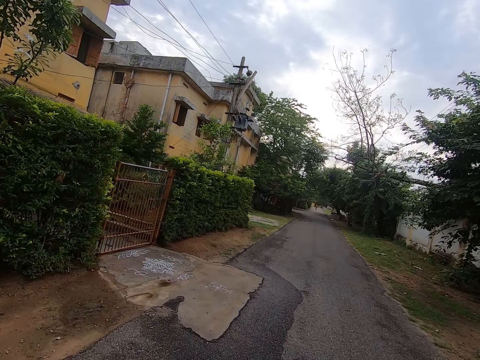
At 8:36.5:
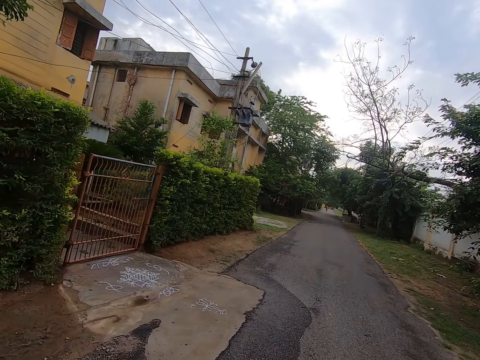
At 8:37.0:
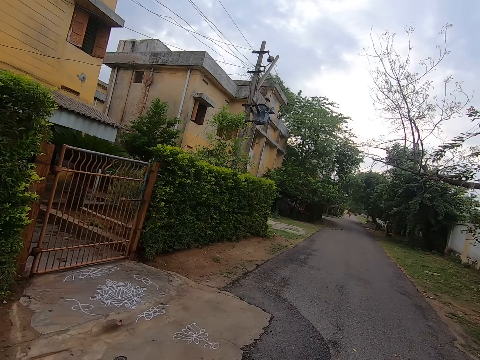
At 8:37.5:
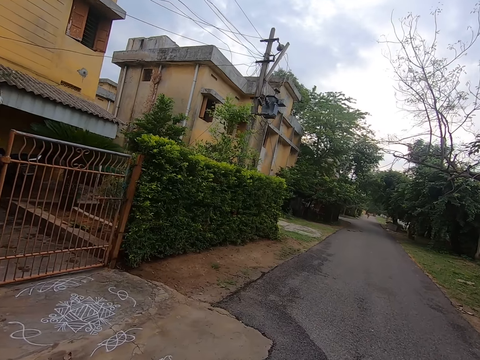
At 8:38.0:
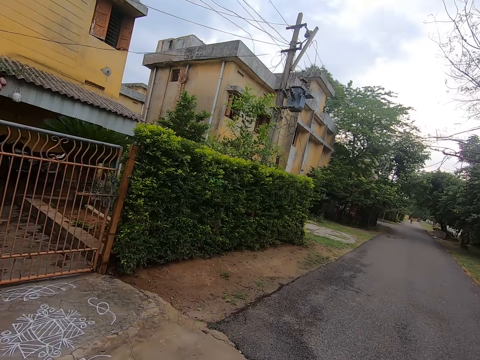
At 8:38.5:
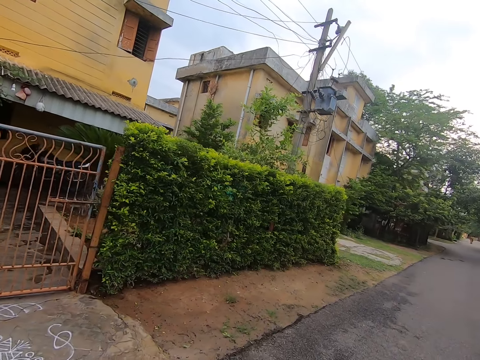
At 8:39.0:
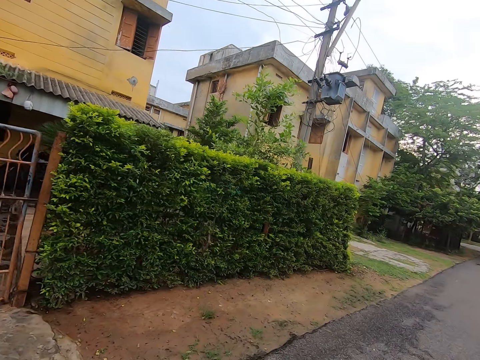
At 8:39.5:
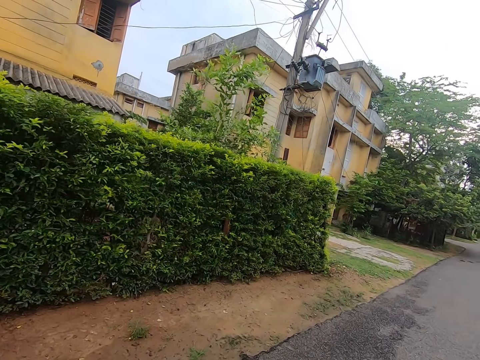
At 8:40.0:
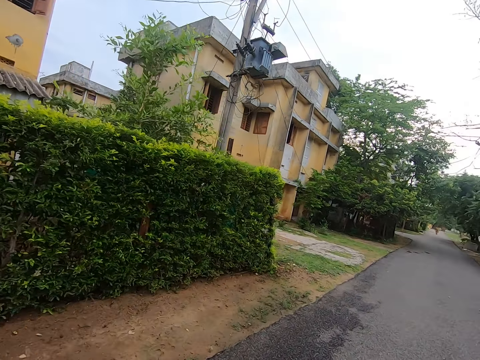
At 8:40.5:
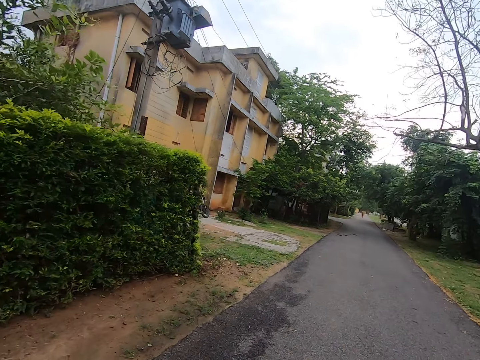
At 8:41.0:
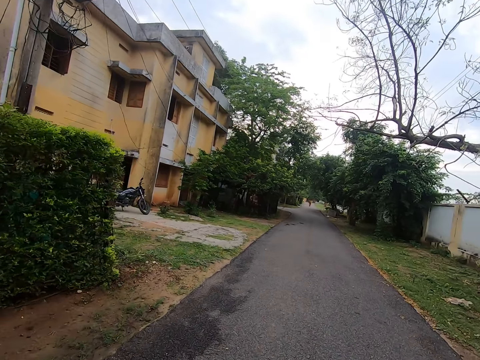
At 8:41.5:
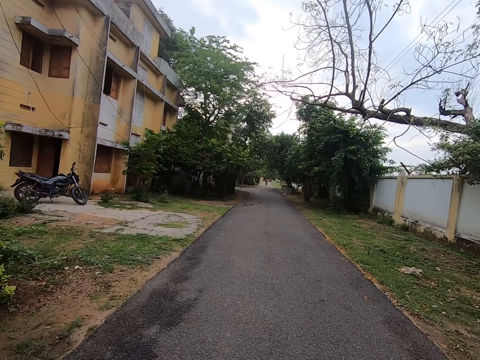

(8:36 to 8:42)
The camera wearer looks at a gate along the road. They look at a fence. They walk on the road.

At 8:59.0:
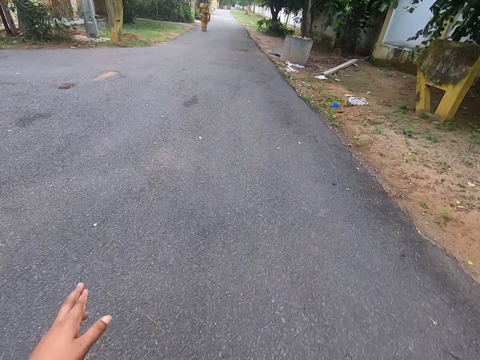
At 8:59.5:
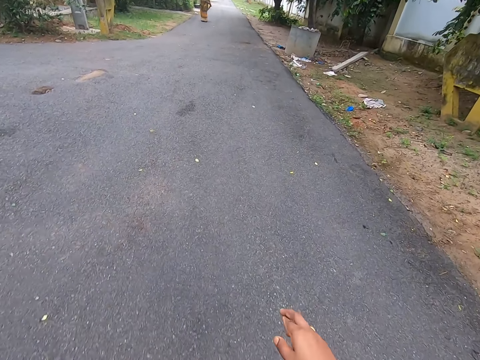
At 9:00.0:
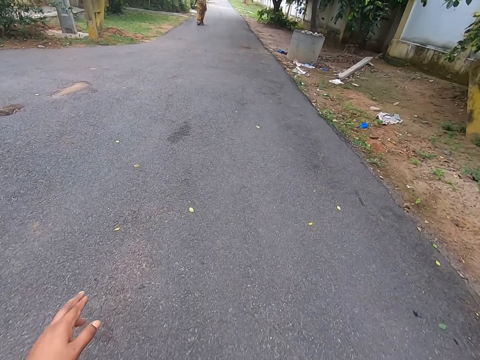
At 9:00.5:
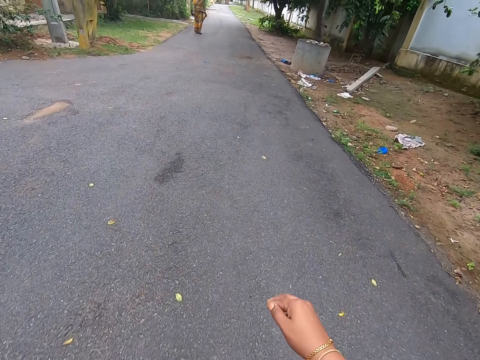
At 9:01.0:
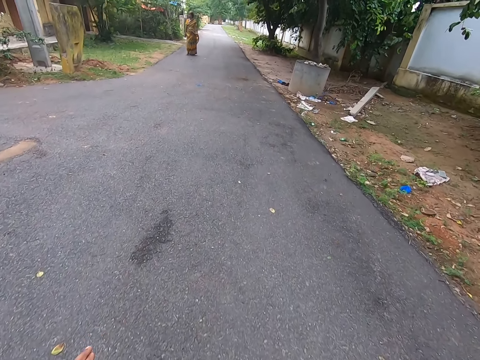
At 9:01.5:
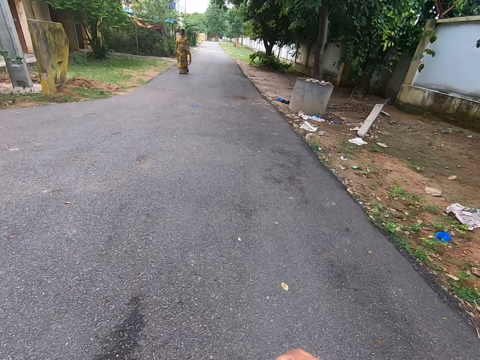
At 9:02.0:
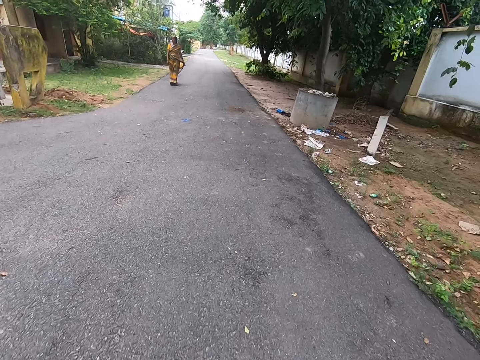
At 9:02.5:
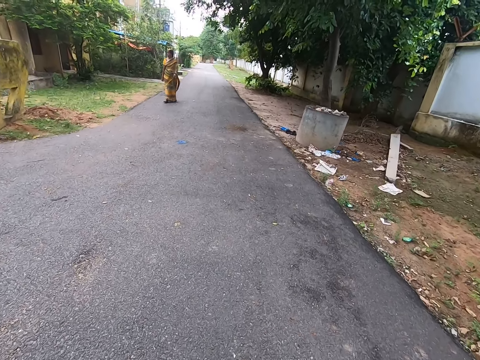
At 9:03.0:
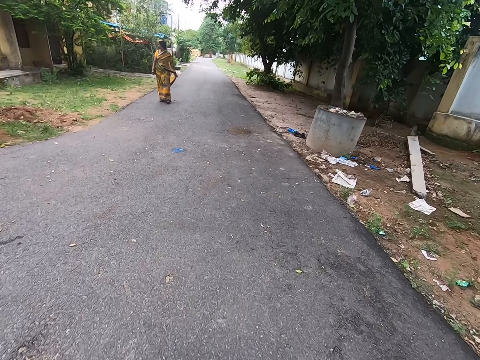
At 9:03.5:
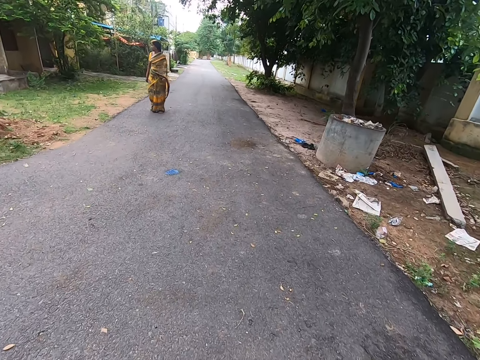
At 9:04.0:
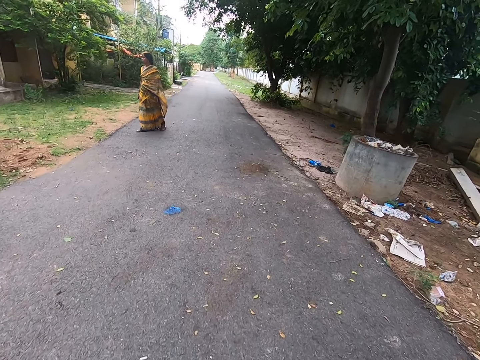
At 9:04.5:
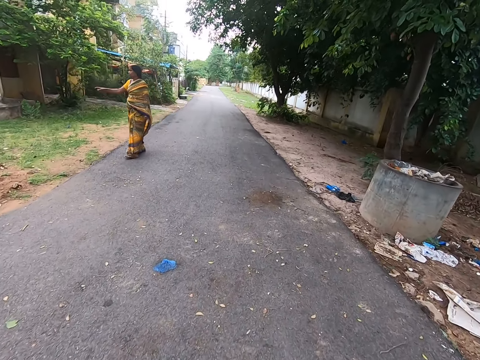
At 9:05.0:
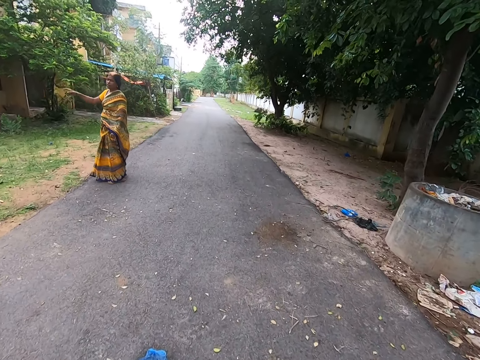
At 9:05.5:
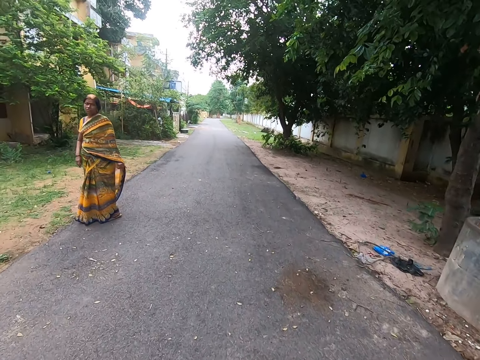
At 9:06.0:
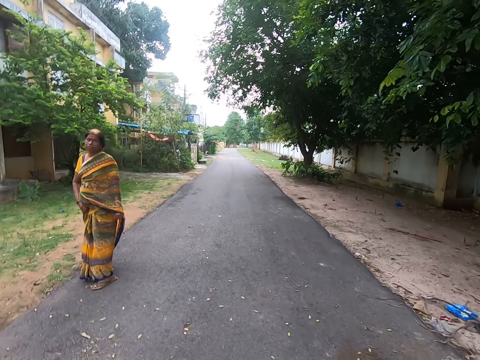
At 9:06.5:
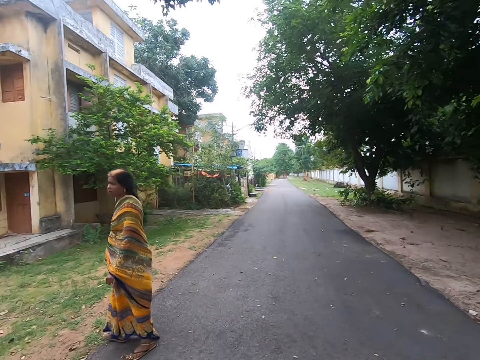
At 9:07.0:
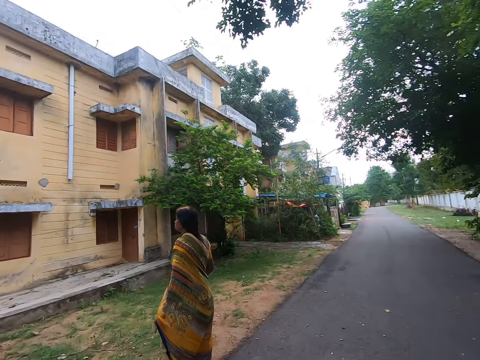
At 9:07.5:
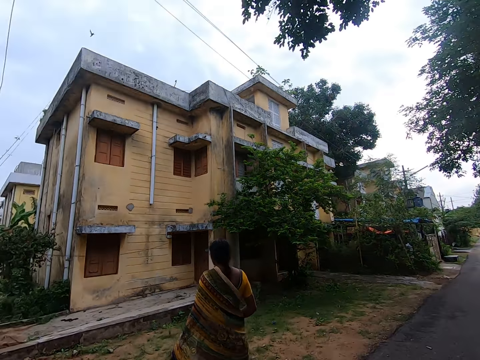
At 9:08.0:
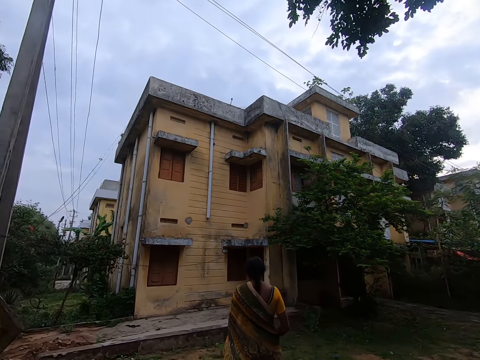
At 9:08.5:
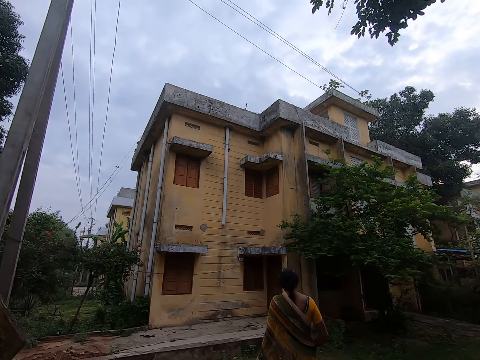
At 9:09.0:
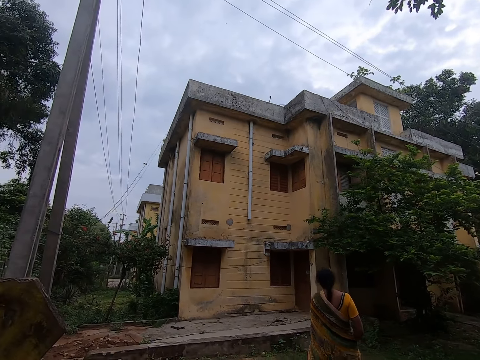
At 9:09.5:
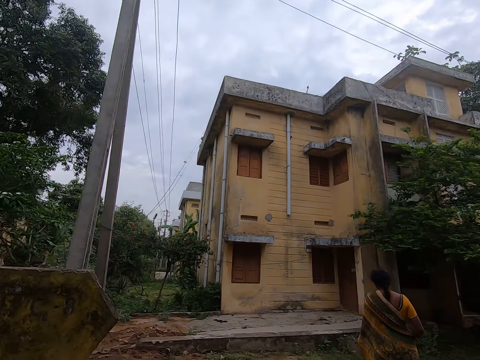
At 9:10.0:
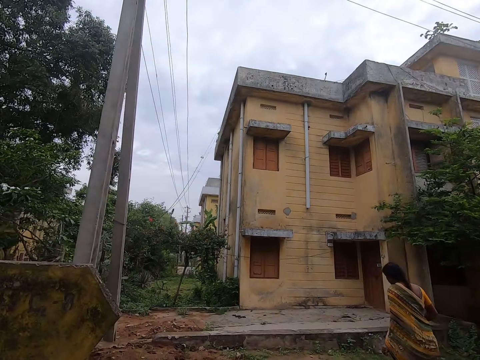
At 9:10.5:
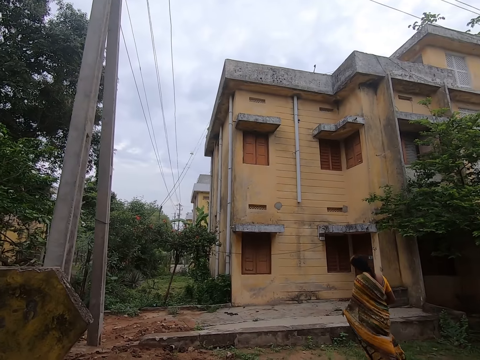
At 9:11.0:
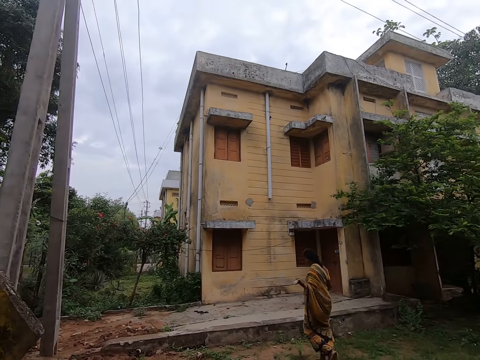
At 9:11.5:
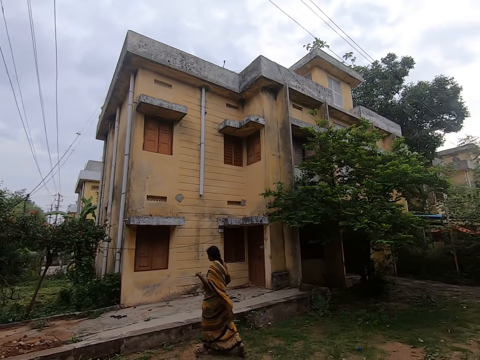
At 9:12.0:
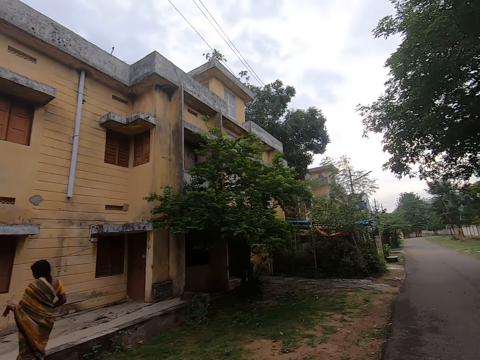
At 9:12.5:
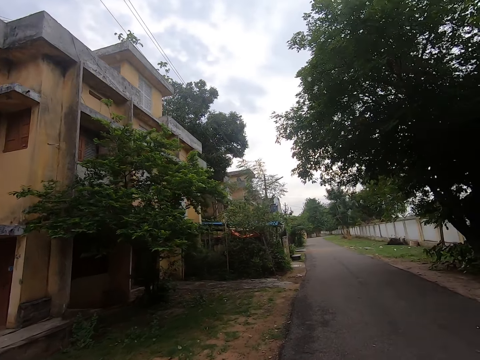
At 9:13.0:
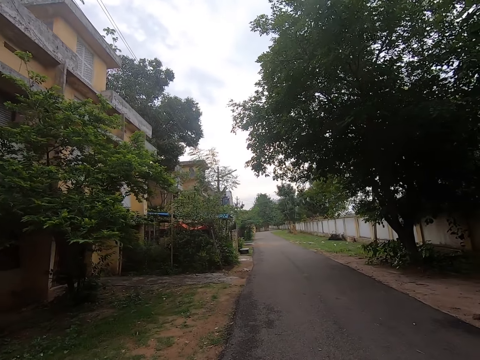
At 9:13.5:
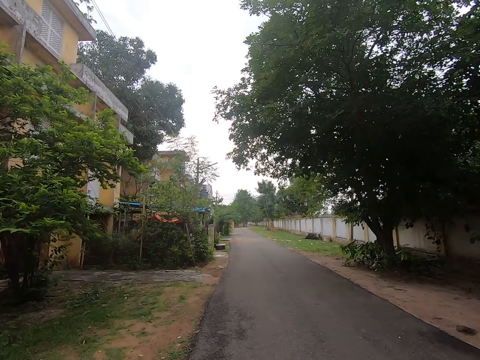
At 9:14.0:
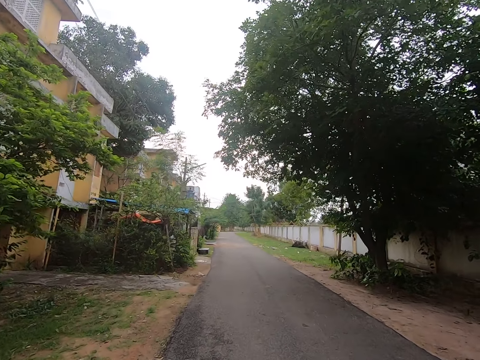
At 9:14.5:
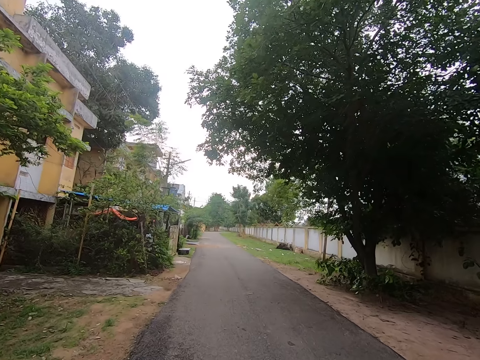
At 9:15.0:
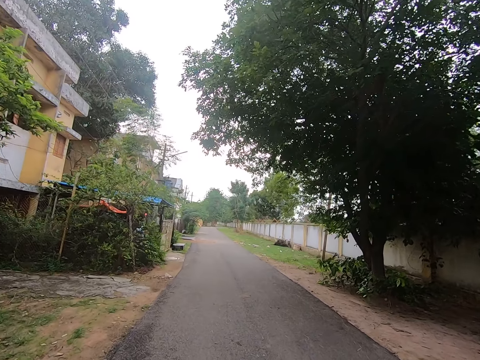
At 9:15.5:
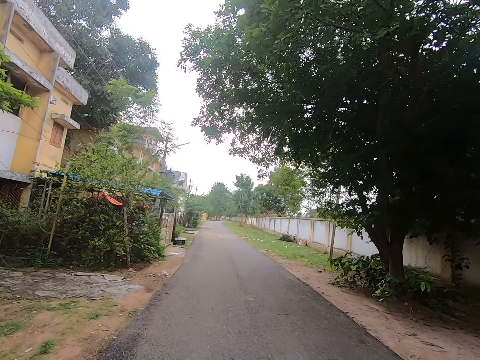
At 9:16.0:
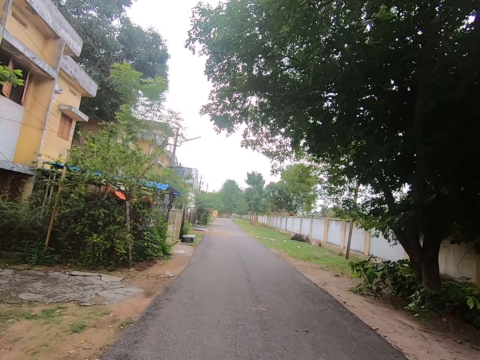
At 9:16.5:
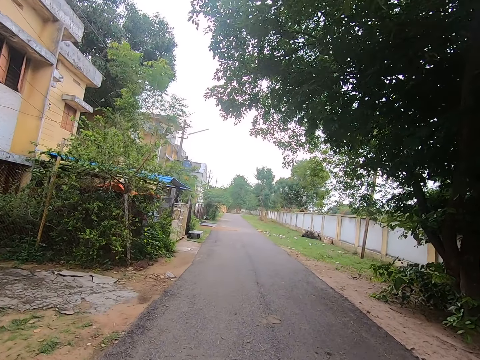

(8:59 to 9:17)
The camera wearer walks on a road. They walk towards a woman. The woman moves a hand. The camera wearer moves a hand. They adjust a camera. They look at the woman. They look at a building. They talk. They look at the woman. The woman walks. The camera wearer walks on the road.

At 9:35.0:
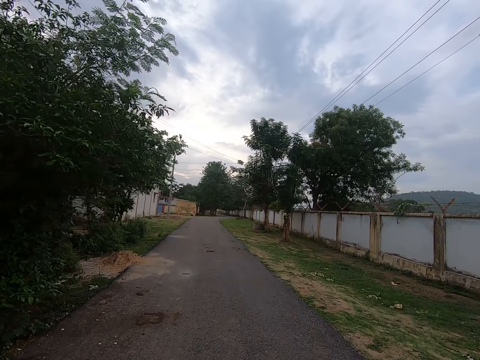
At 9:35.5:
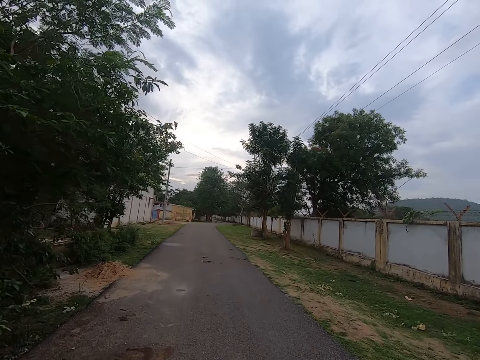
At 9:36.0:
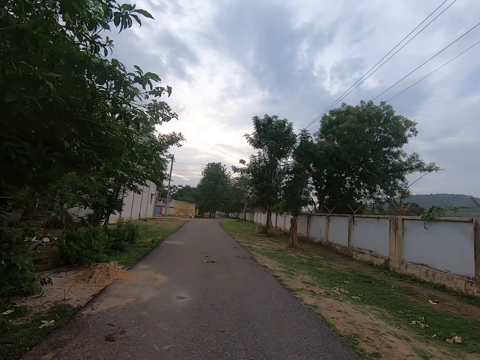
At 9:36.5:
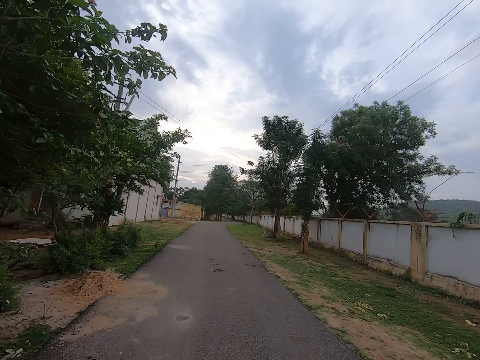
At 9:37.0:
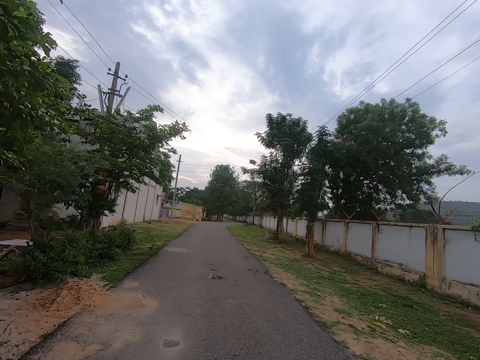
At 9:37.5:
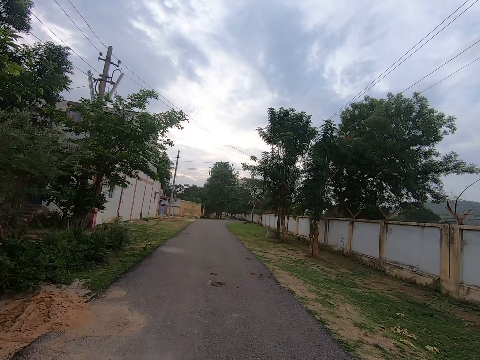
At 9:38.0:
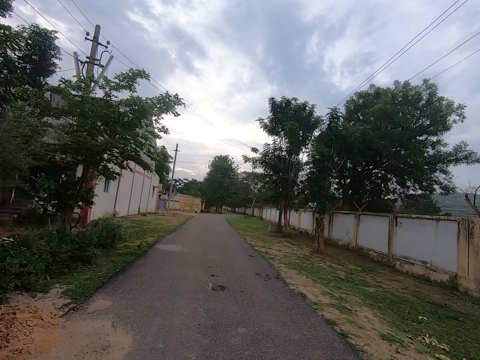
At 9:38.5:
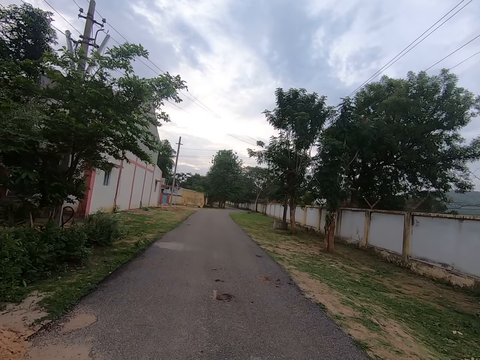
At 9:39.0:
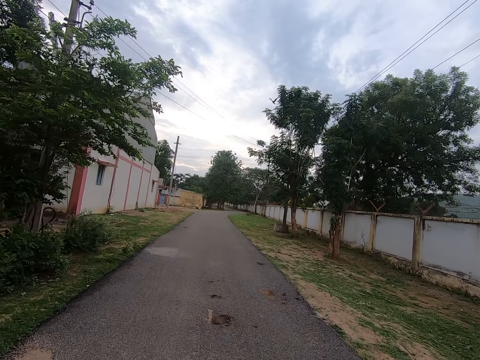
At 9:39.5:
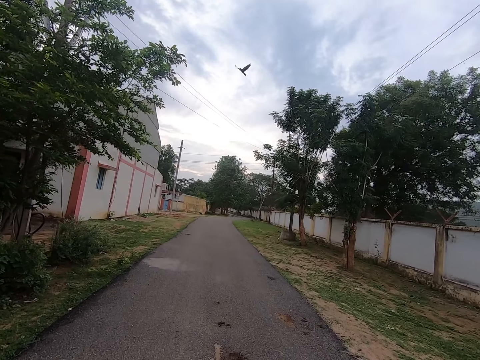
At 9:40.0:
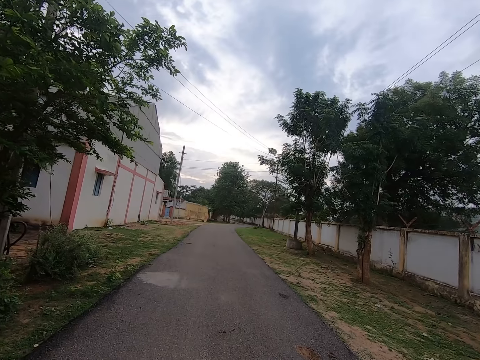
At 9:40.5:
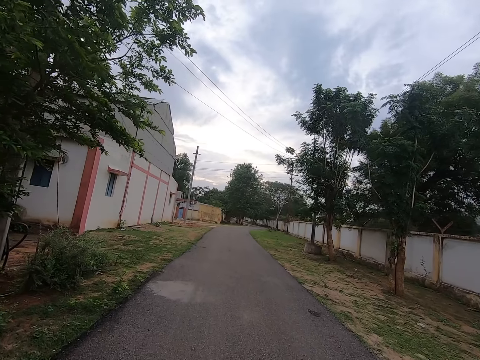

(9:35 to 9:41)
The camera wearer looks in front.
